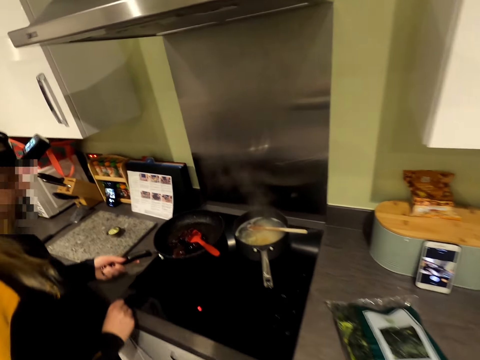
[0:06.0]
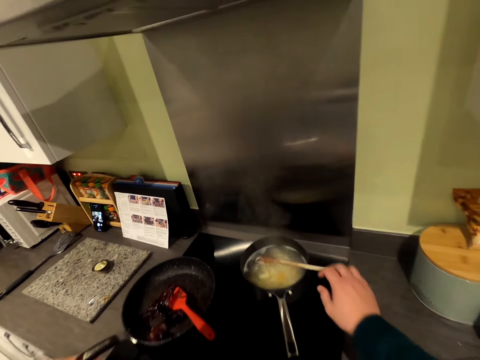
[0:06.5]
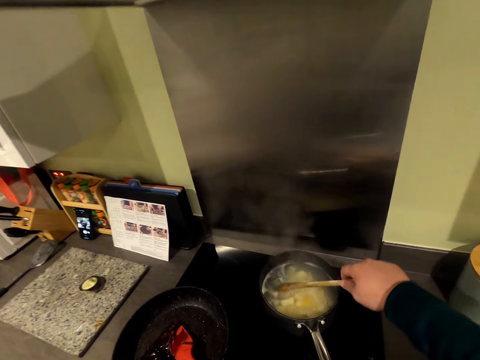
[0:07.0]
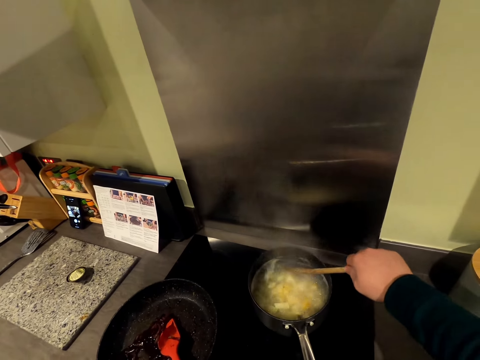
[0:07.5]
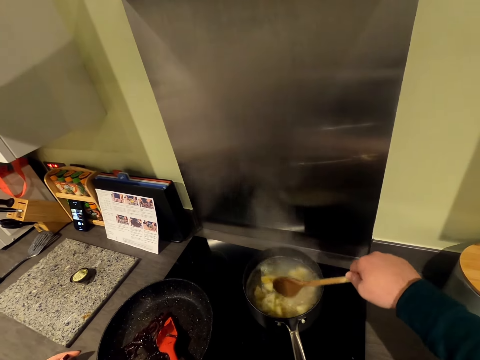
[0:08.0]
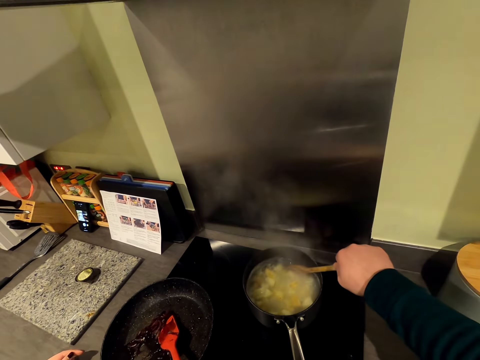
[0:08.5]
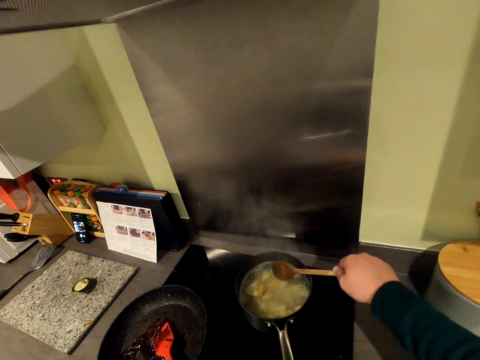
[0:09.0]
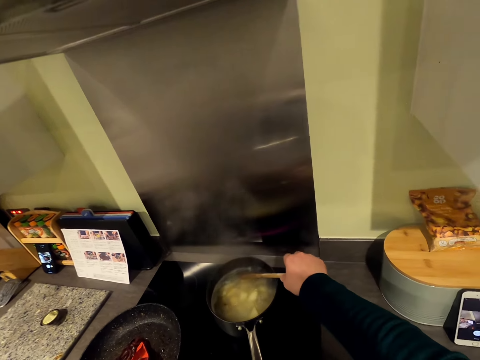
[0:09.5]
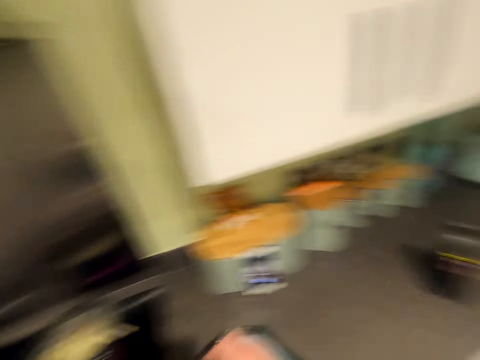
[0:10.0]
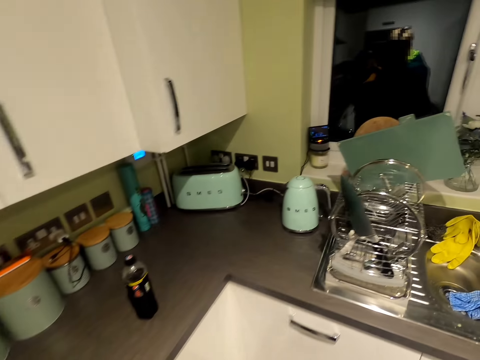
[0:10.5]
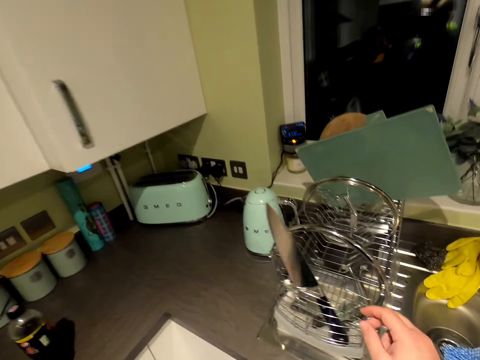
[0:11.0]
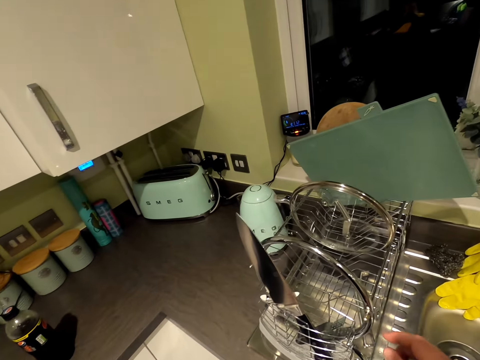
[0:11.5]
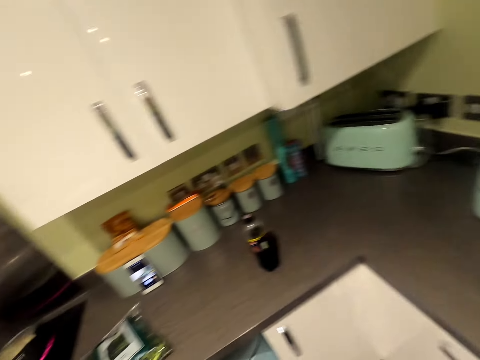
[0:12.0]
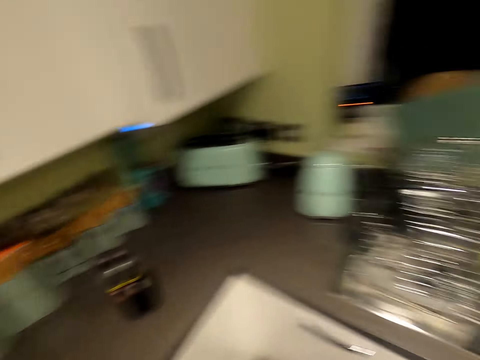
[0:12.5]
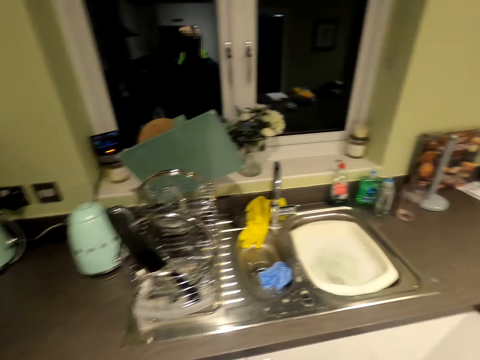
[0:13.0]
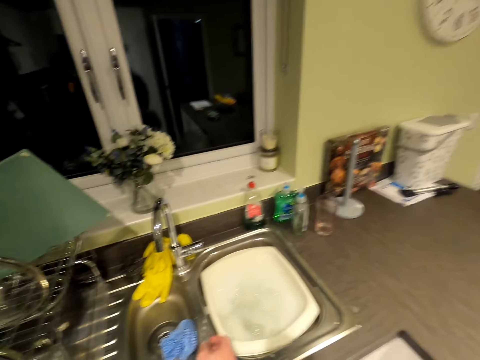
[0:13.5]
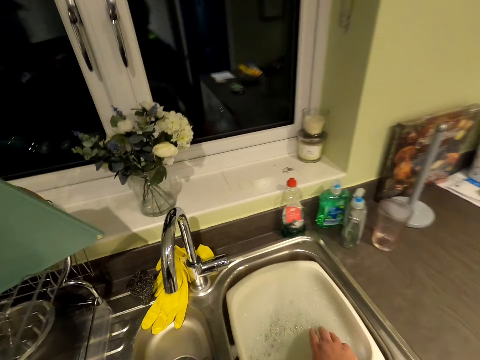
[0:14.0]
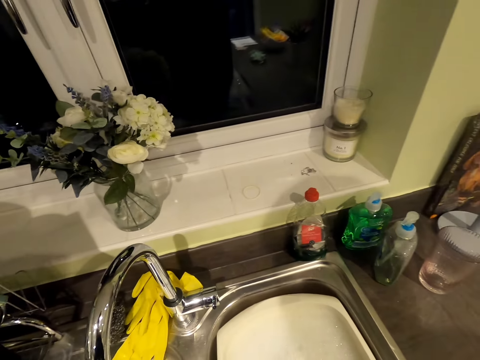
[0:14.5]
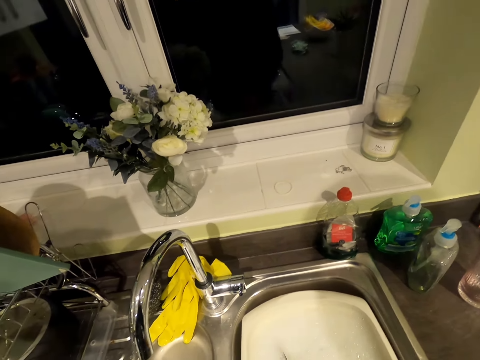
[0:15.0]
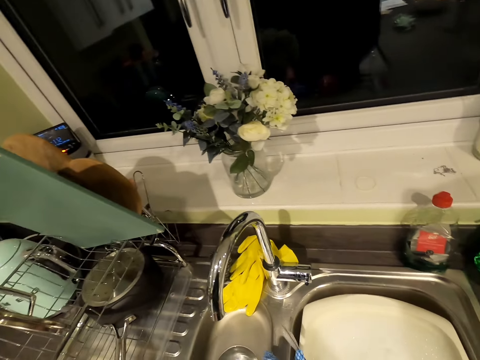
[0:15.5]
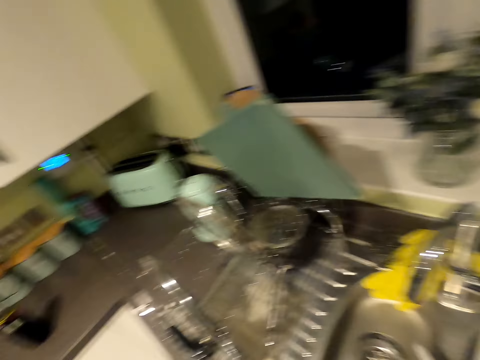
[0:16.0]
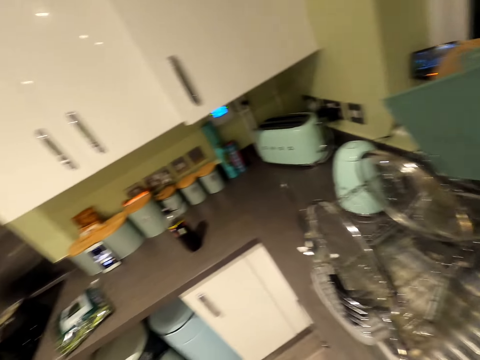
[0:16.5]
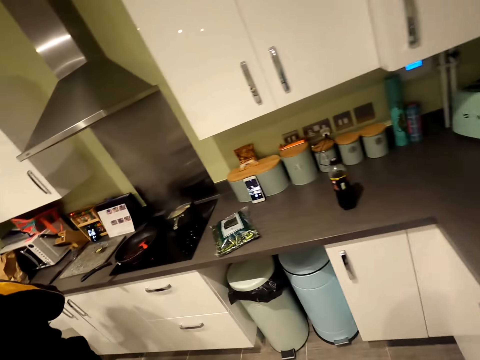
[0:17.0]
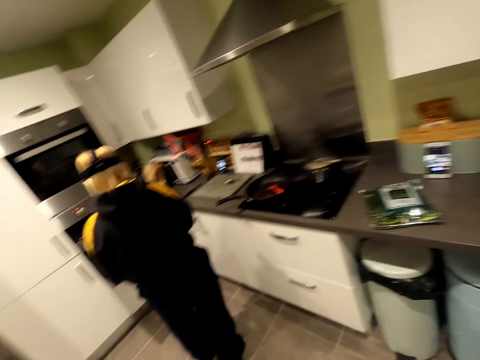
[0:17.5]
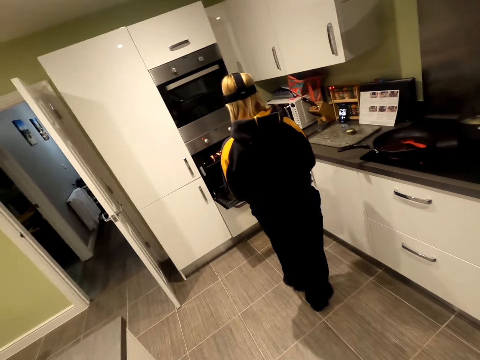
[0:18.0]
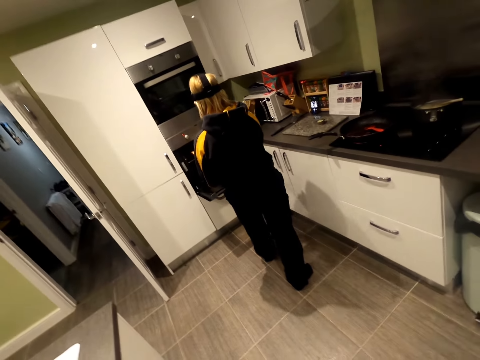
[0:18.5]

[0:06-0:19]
A man holds on the handle of a pan and turns left. The man moves the pan. The camera wearer touches a cooking stick. They stir food. They rest the cooking stick in something. They move around. They make a step. They move a hand towards the utensil rack. The man moves his hand. The camera wearer moves around. They pick up a kitchen towel from a basin. They look at the sink. They move around.

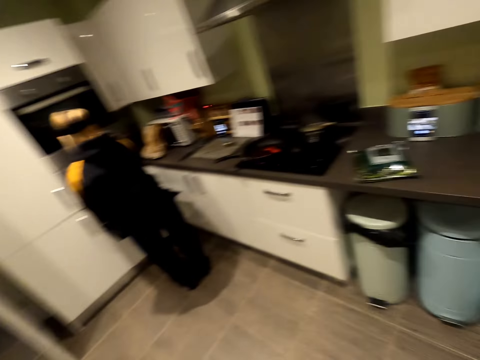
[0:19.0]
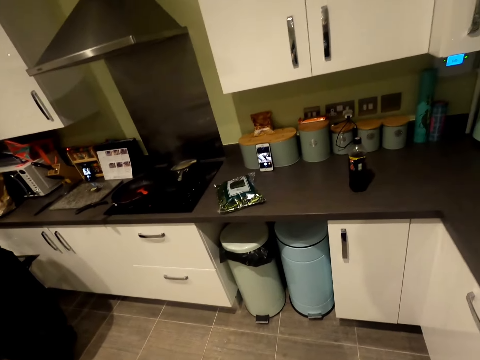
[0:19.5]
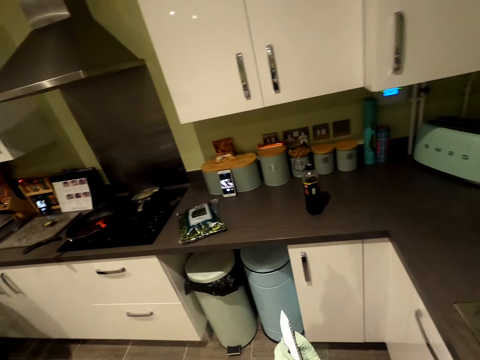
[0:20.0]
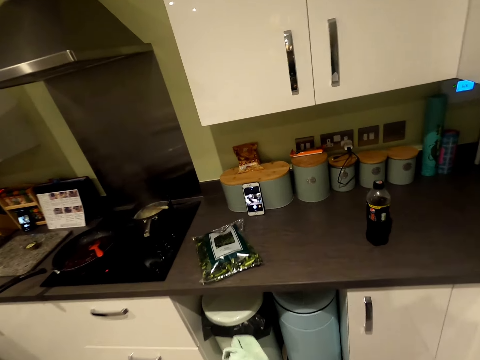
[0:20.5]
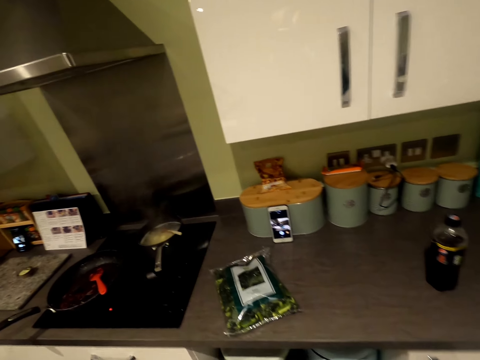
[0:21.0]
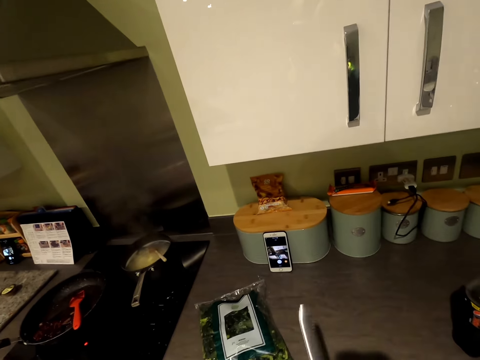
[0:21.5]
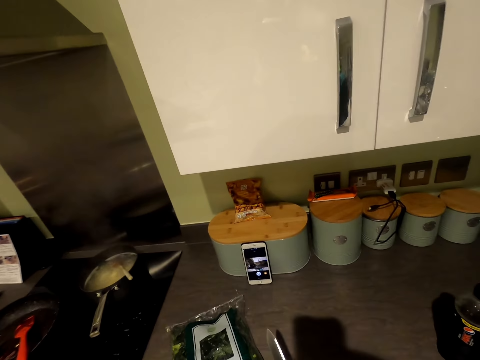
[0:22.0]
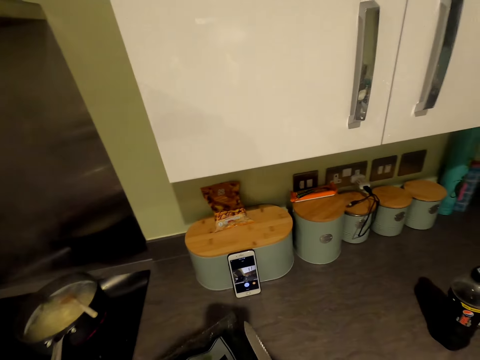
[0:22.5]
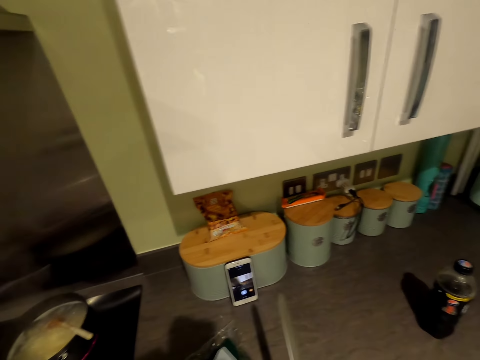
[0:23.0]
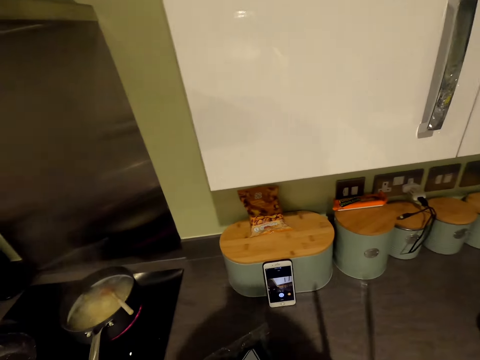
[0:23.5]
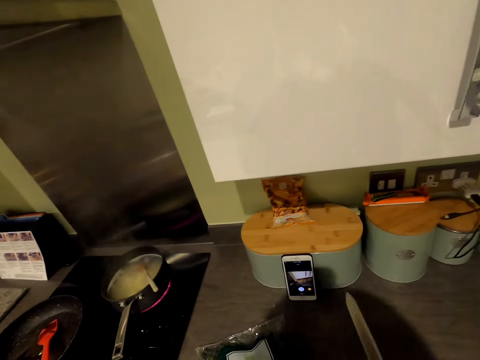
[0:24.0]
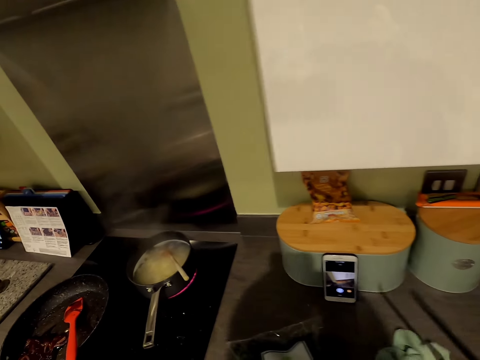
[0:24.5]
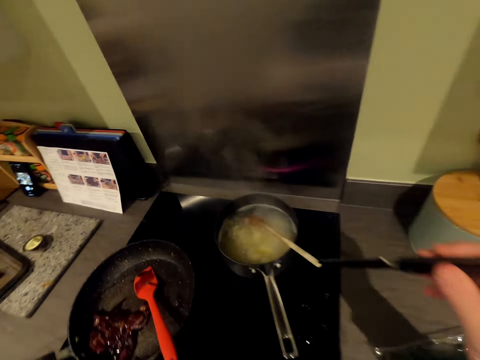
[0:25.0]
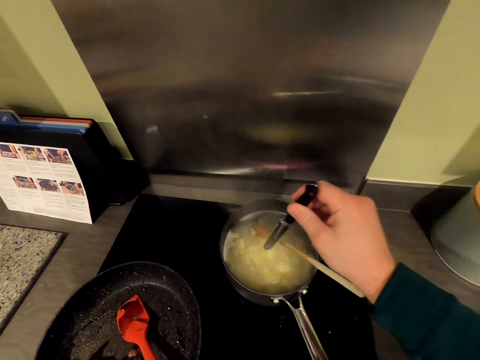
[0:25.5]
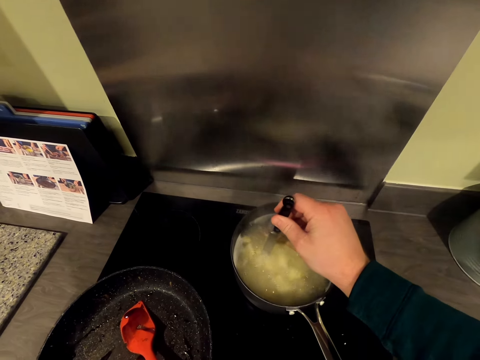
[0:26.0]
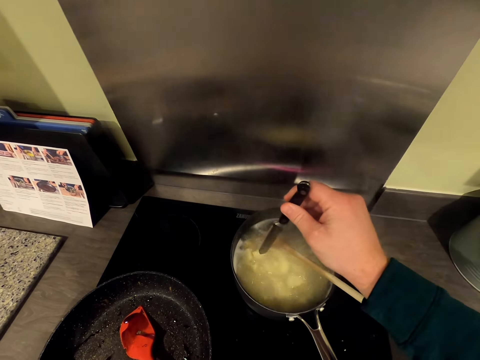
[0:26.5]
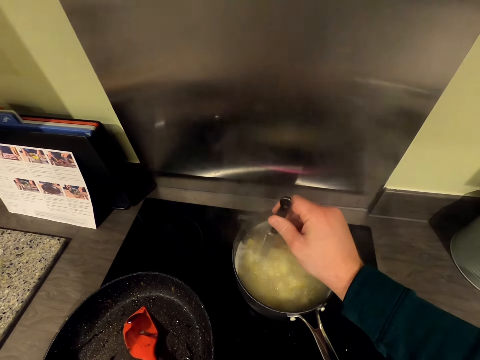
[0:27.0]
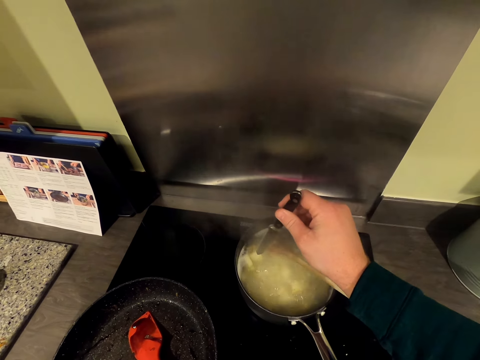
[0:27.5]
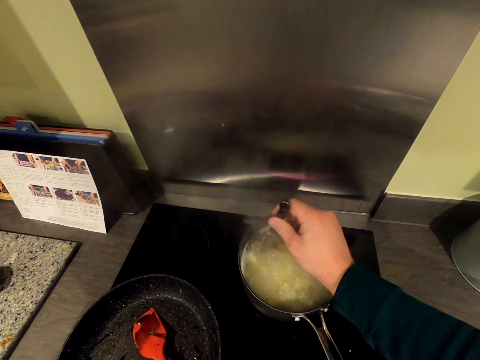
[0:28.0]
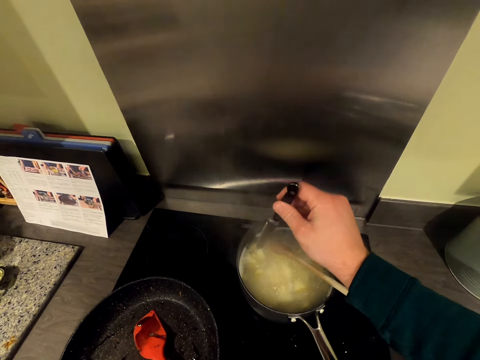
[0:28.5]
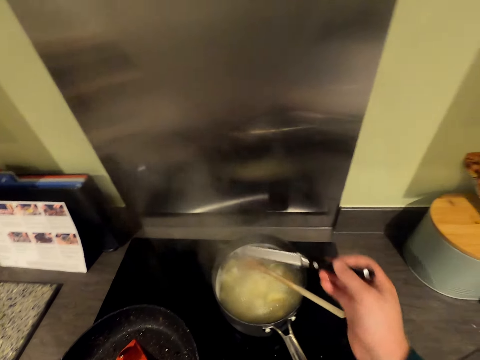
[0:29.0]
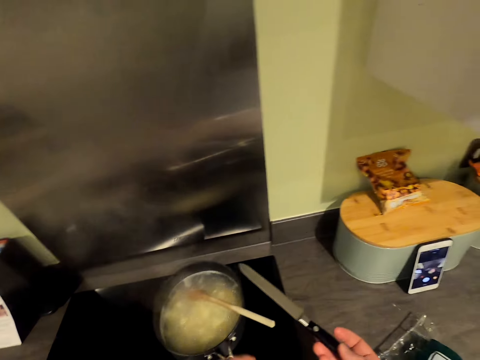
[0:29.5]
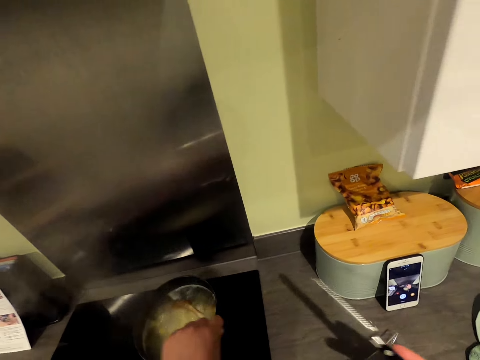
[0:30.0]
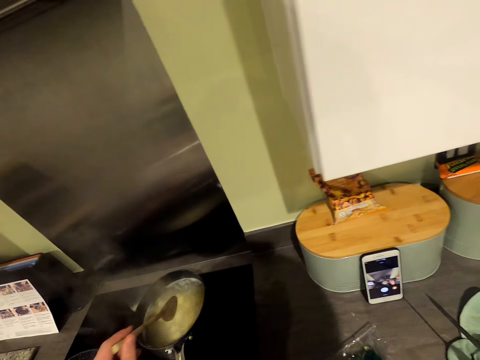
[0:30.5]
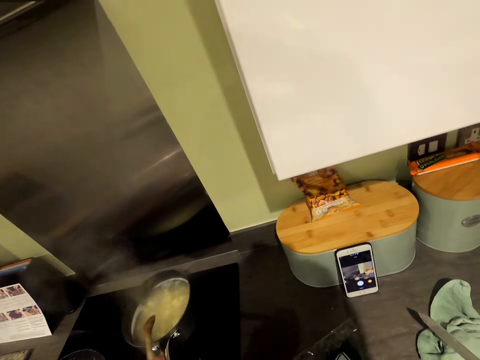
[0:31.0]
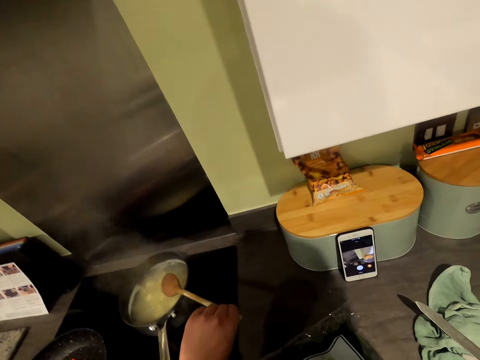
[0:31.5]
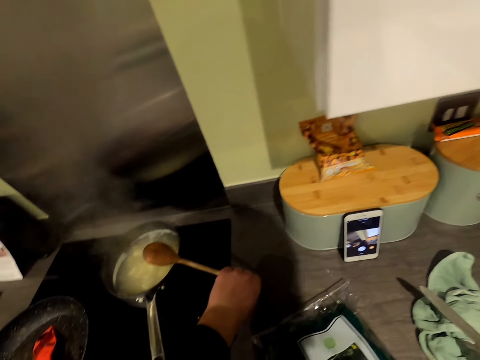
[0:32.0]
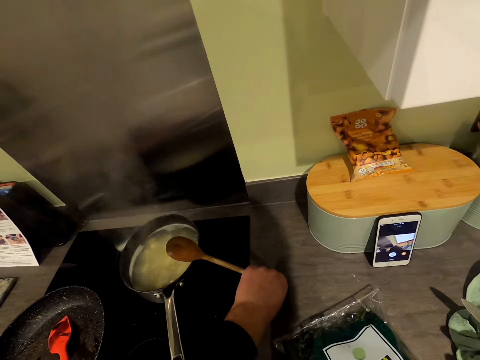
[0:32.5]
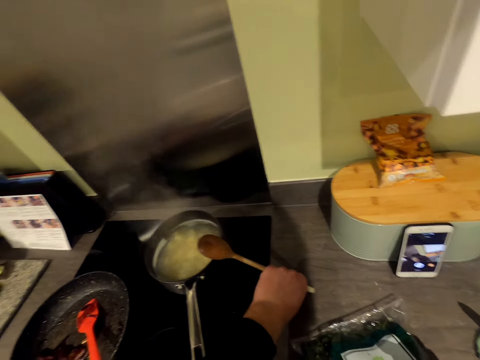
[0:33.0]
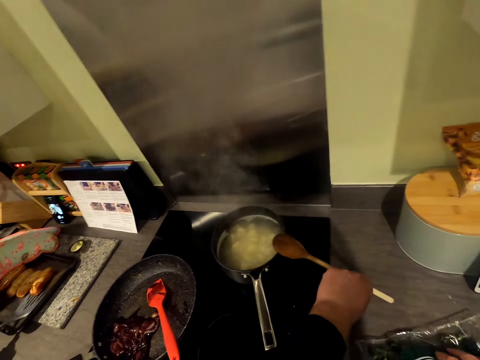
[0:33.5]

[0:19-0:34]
A man moves toward a cabinet. The camera wearer wipes a knife. They make a step. They tap the knife on the counter. They wipe the knife. They hold the knife. They dip the knife in something. They stir food using the knife. They move the knife away from something. They pick up a cooking stick. They put the knife on the kitchen cloth. They rest the cooking stick on the pan.
